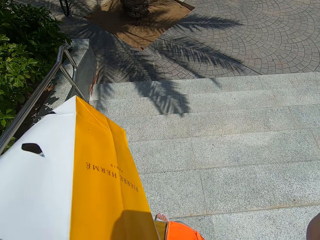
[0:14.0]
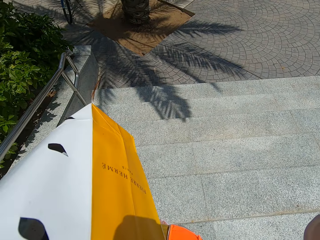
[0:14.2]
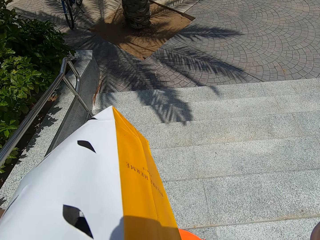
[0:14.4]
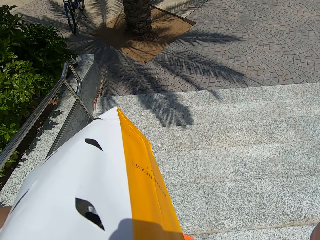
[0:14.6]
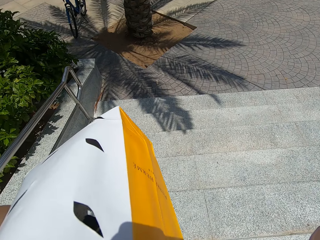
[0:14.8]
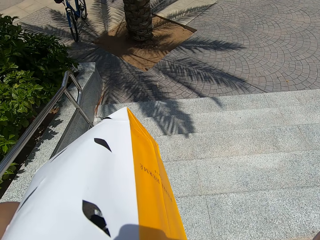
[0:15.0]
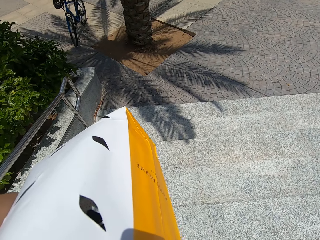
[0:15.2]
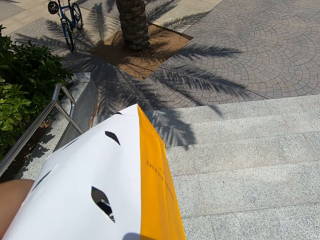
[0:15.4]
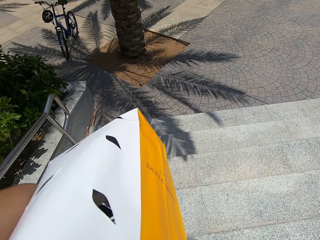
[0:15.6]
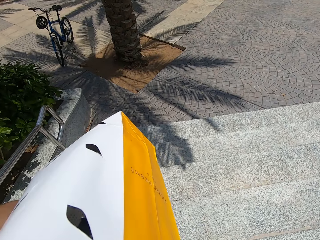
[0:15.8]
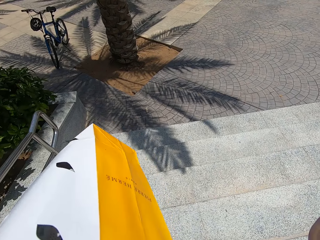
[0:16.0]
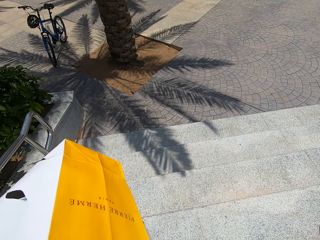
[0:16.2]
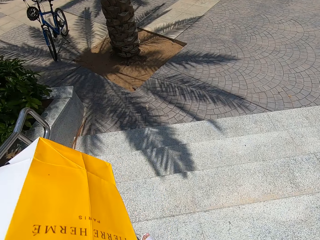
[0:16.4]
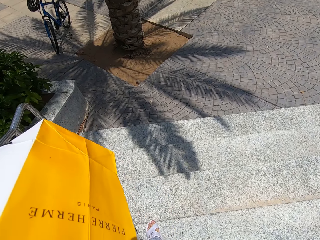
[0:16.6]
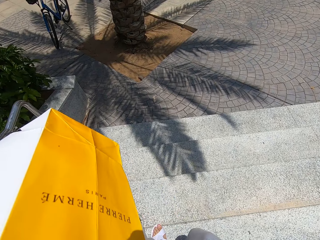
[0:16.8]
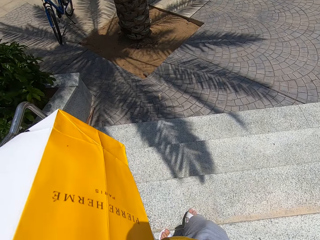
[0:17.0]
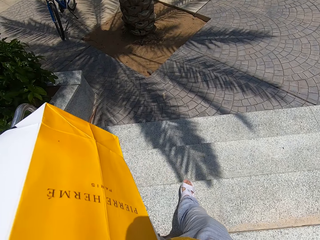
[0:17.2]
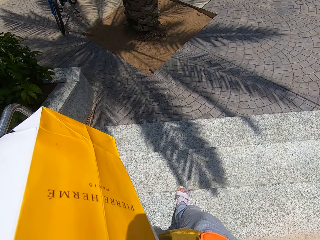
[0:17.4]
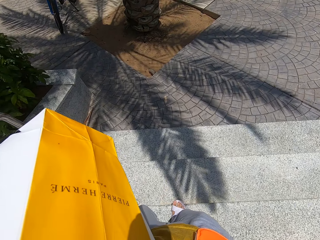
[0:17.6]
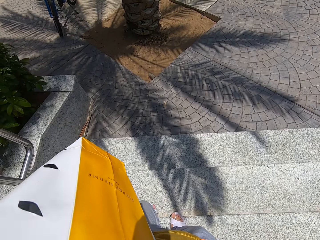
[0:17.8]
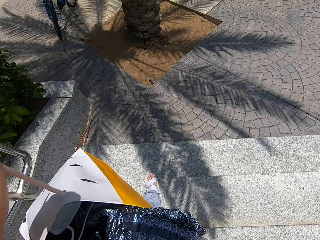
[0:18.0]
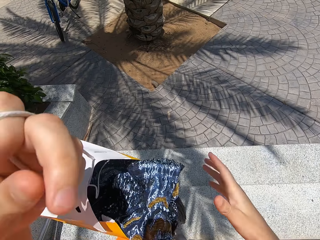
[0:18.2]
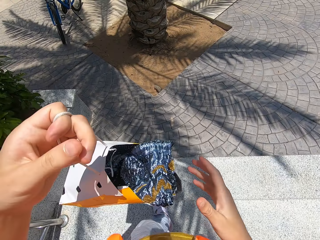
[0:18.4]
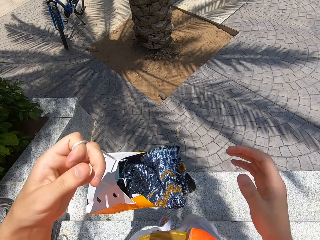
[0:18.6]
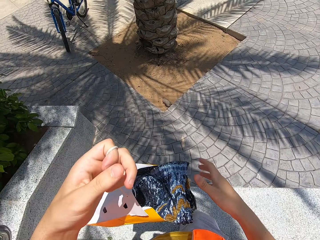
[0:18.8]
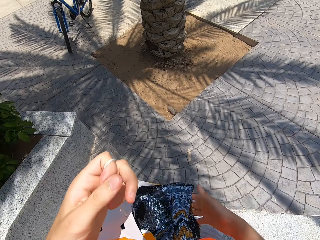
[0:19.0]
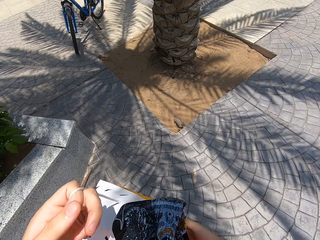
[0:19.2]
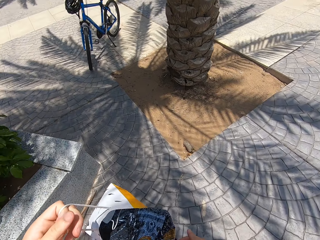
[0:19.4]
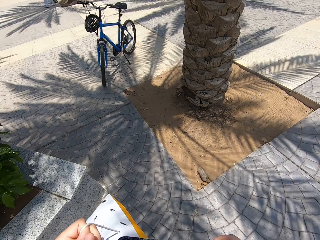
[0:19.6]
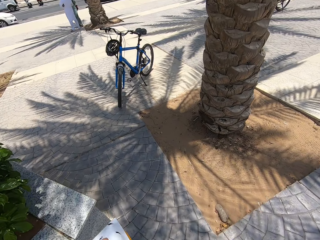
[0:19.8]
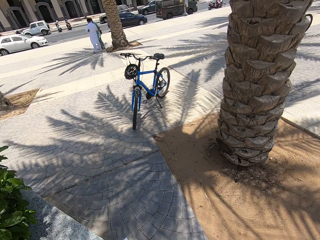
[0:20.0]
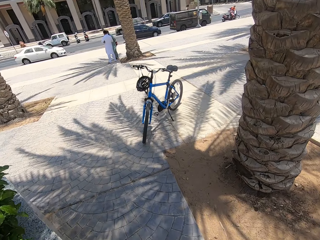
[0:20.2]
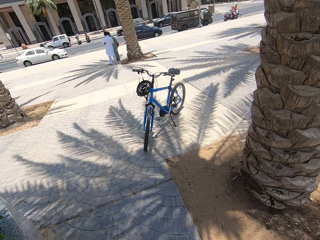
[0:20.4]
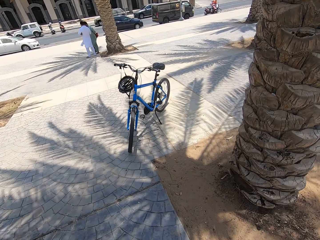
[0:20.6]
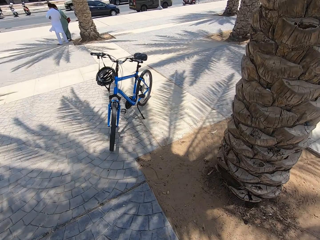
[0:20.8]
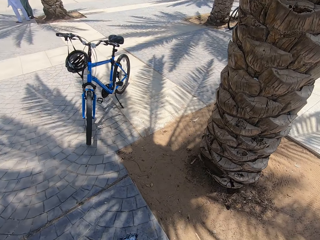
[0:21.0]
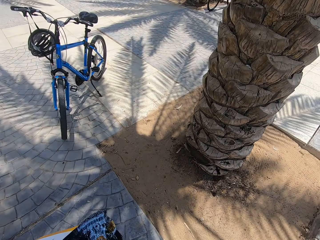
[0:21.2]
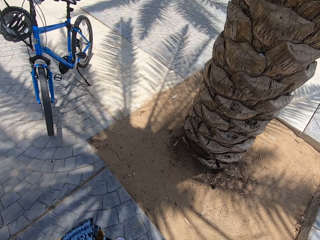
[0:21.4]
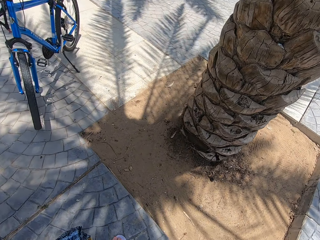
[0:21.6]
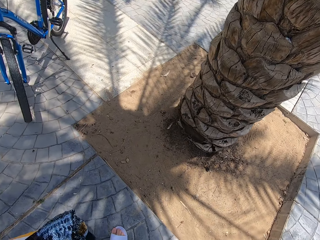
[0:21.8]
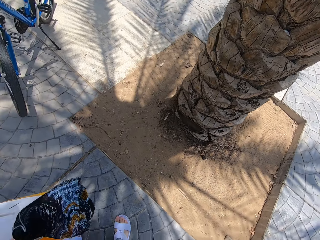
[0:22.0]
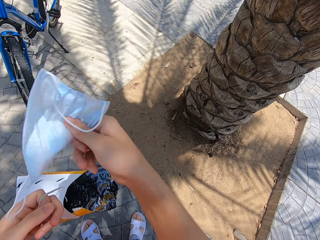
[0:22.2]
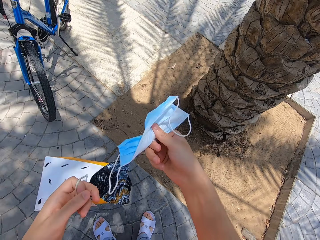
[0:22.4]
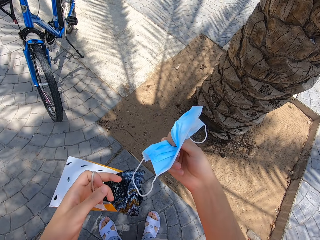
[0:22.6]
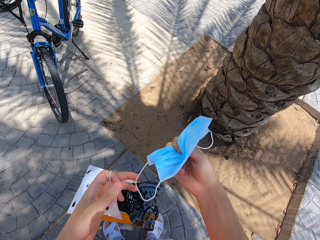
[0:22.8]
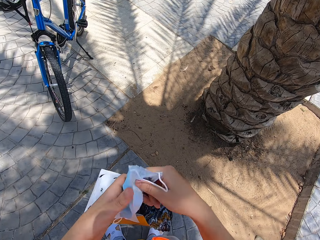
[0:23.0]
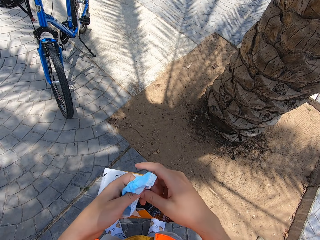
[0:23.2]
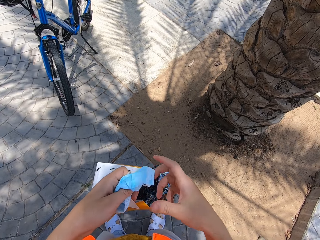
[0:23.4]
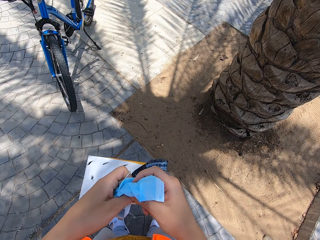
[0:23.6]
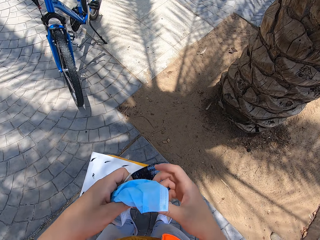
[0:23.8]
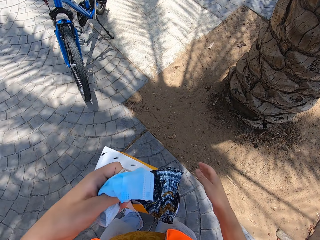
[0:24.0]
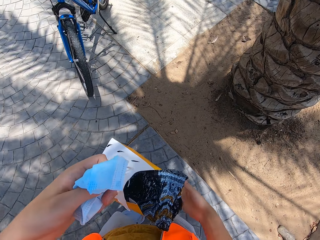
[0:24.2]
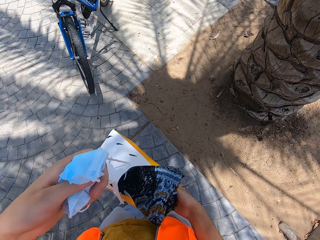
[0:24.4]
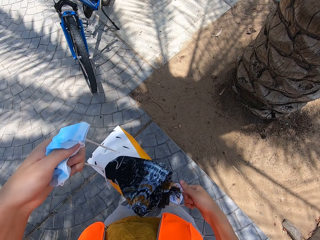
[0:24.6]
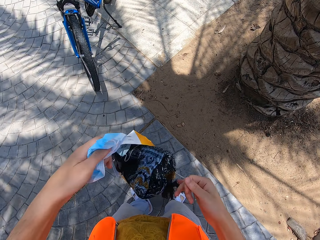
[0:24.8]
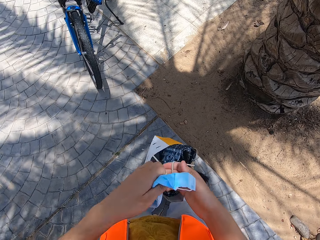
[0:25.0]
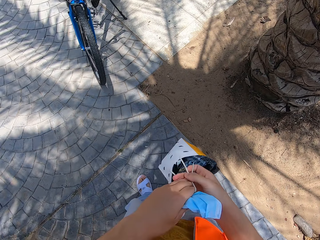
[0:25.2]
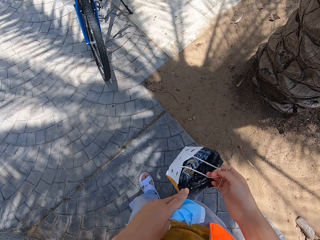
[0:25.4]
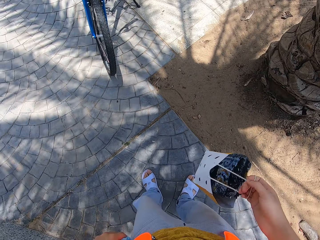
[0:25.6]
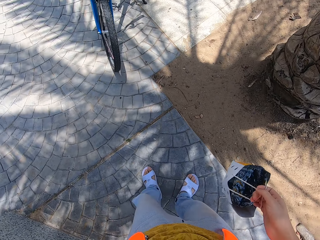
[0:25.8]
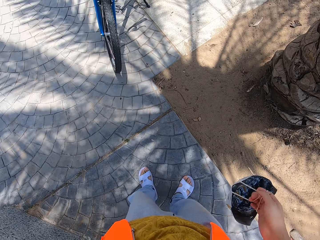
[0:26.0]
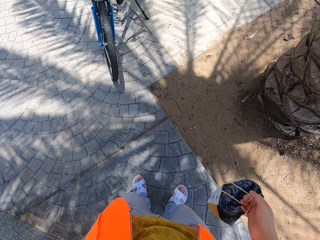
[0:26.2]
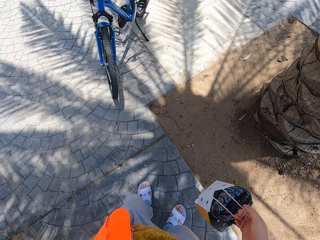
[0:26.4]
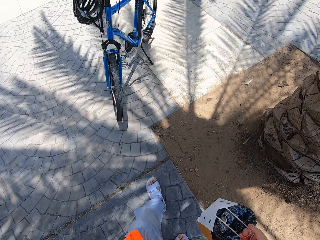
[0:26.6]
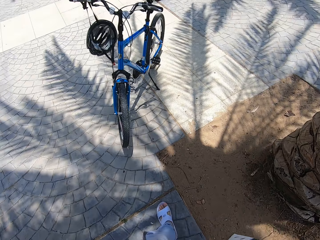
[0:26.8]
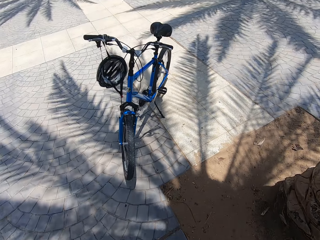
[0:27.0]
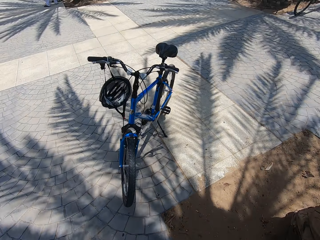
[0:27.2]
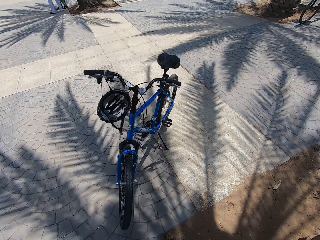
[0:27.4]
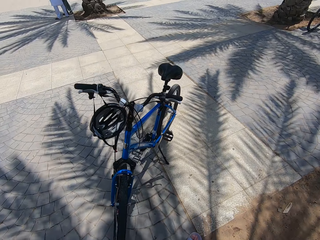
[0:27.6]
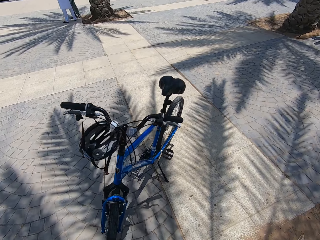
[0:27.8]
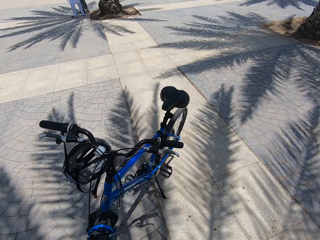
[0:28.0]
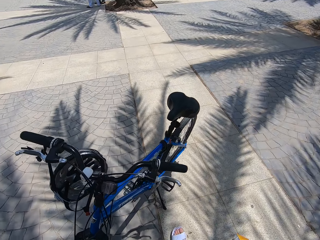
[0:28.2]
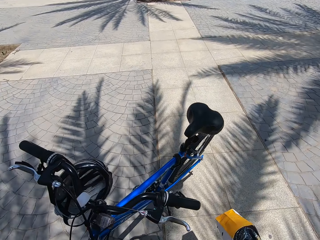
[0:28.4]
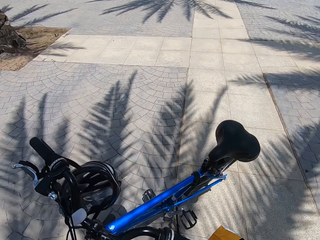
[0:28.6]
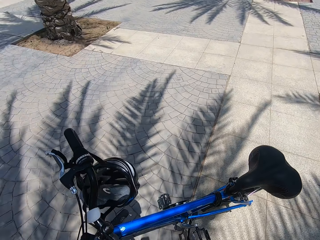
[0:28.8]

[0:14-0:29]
The camera wearer walks downstairs. They walk around outside the compound. They move on the walkway. They move up the face mask. They hold the face mask. They turn the shopping bag to the right hand. They walk on the walkway.

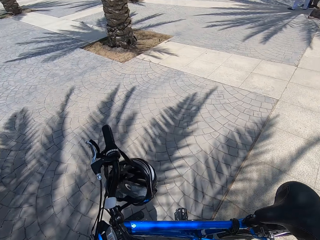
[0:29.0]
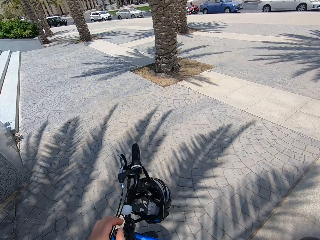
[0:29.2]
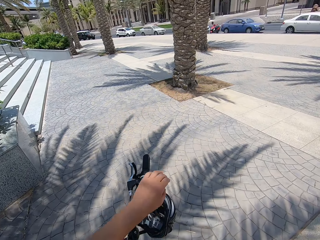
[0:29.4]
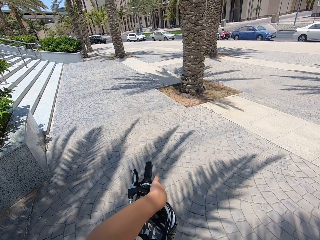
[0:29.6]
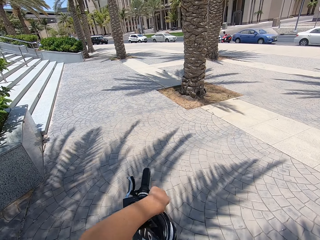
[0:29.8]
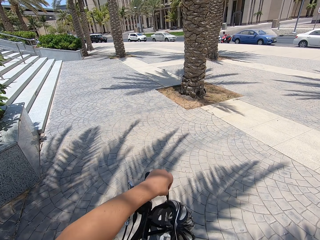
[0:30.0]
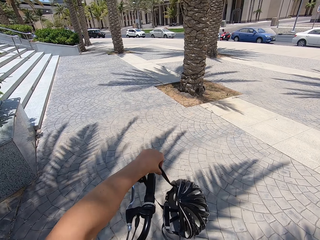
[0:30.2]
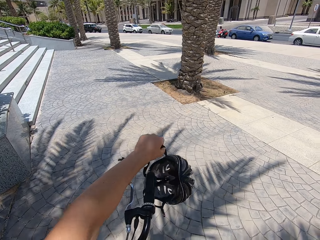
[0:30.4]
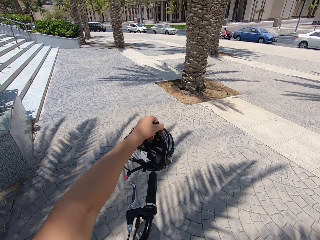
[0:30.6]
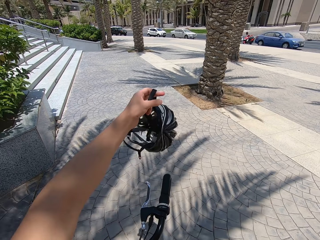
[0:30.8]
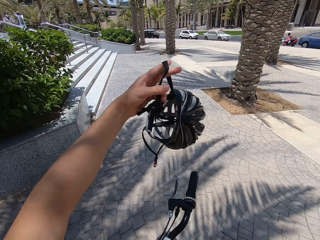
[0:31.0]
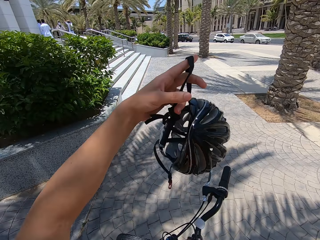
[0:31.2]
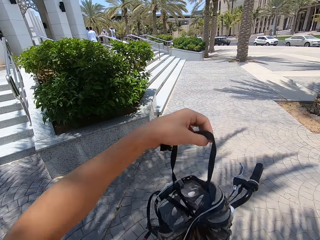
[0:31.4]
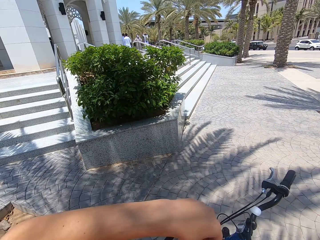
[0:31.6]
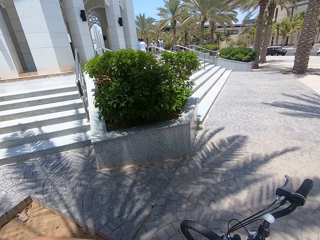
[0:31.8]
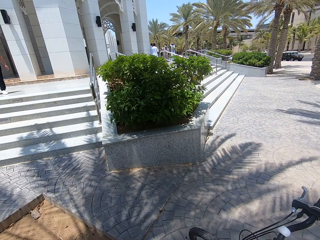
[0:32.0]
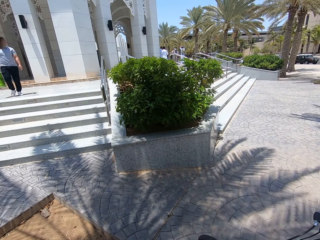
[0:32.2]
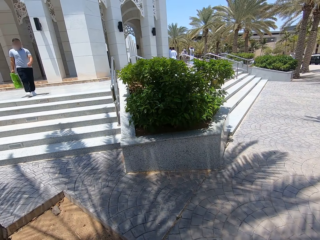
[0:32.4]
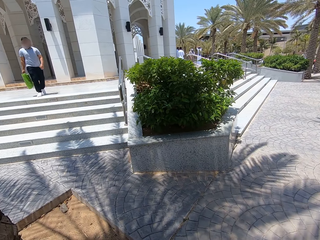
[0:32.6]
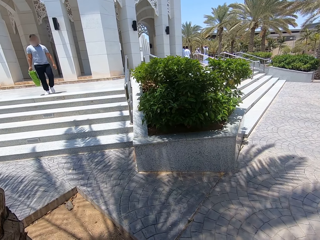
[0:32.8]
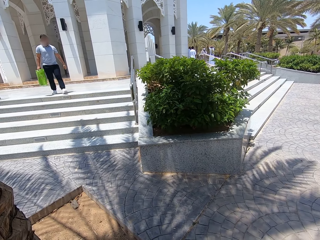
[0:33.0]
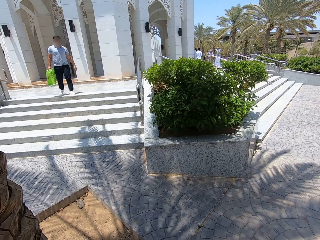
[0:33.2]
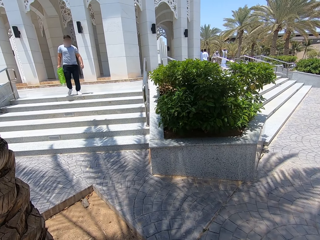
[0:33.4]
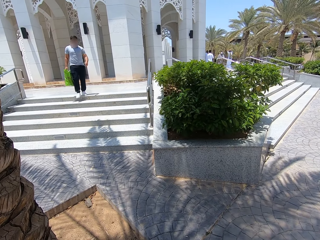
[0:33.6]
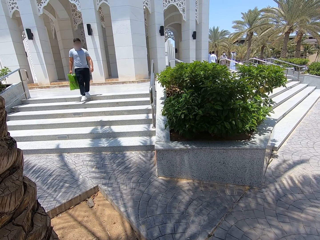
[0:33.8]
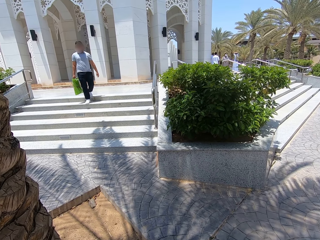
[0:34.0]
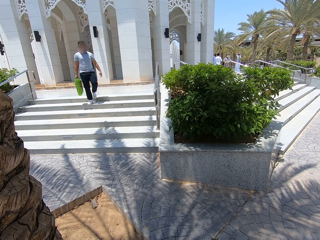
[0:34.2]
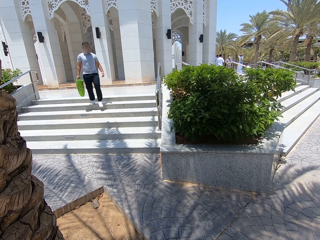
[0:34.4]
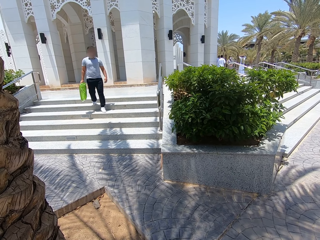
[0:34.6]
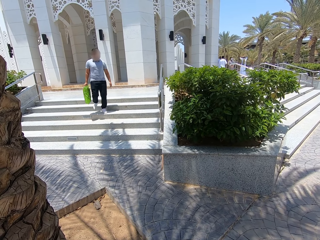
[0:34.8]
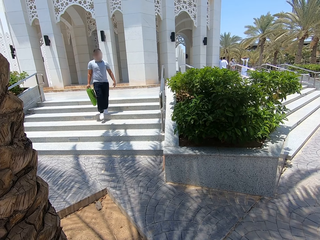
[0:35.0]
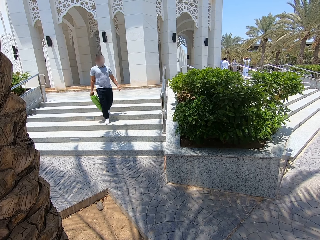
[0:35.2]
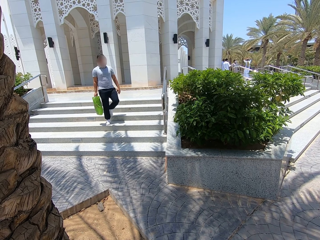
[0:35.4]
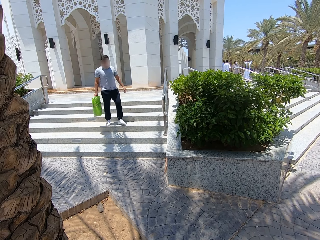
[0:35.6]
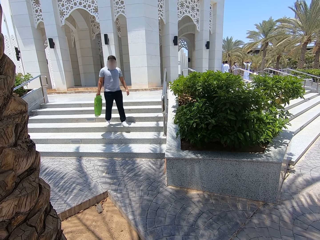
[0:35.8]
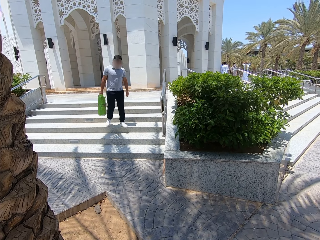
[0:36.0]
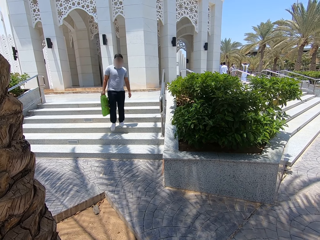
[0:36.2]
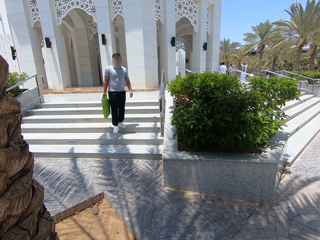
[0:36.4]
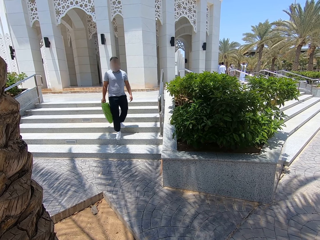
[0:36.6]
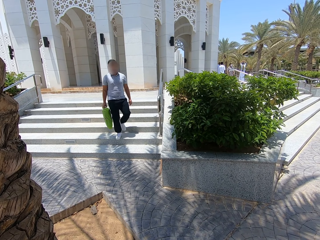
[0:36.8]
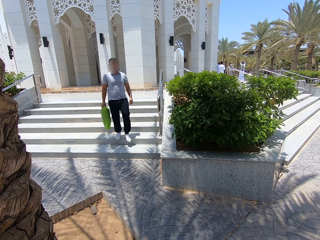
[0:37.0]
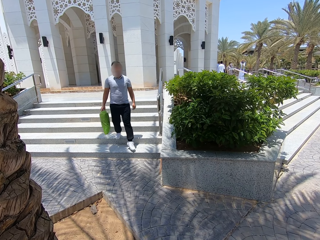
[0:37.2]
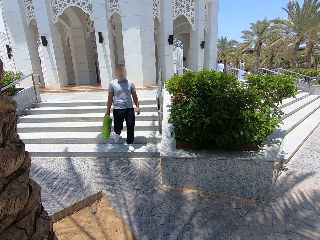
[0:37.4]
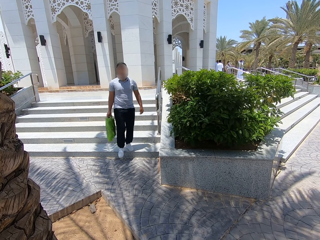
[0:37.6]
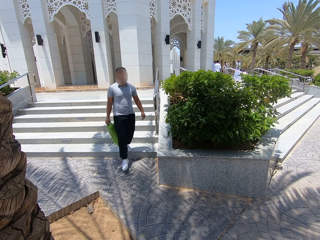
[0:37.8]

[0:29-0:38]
The camera wearer removes the helmet from the bicycle. They look around the compound. A person walks downstairs. The camera wearer stares at the person. The person walks around the compound.
